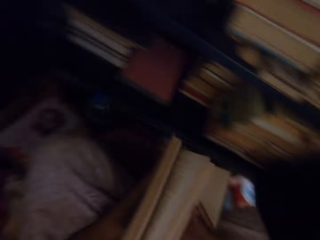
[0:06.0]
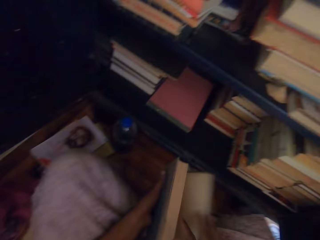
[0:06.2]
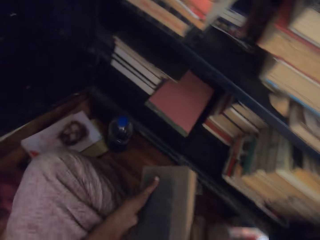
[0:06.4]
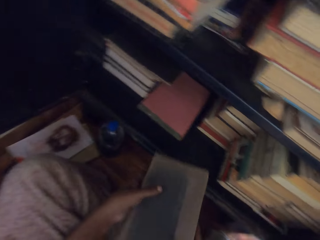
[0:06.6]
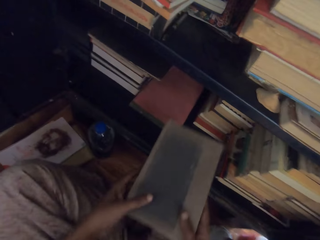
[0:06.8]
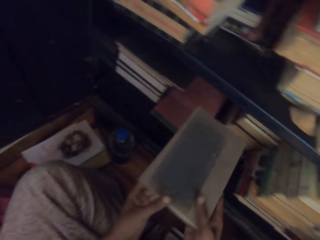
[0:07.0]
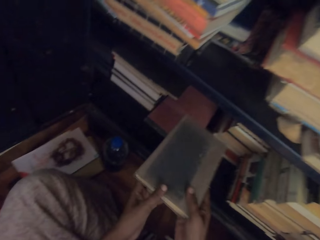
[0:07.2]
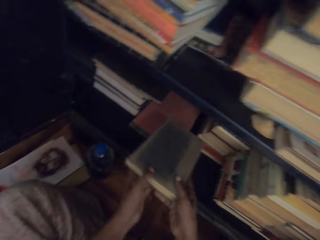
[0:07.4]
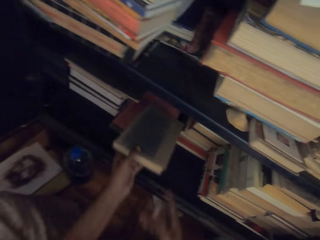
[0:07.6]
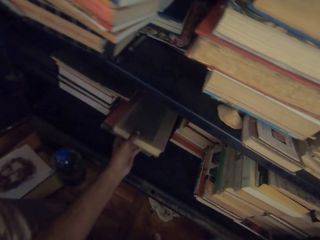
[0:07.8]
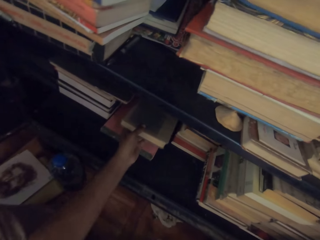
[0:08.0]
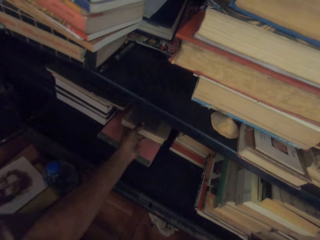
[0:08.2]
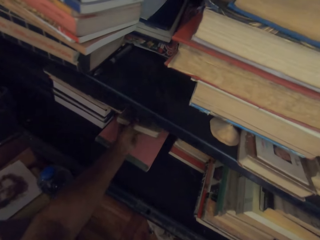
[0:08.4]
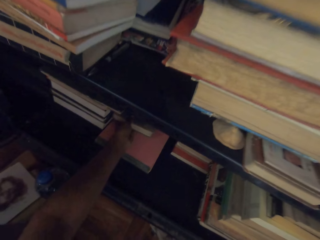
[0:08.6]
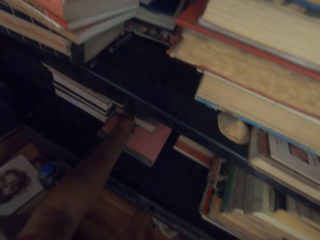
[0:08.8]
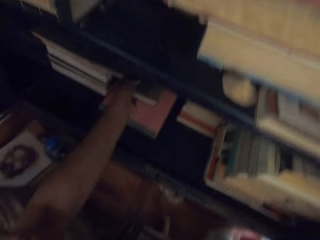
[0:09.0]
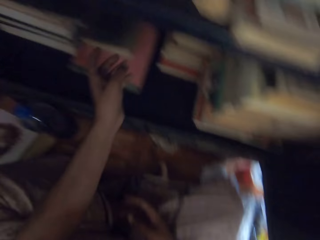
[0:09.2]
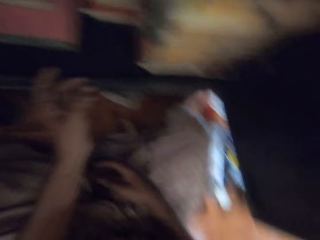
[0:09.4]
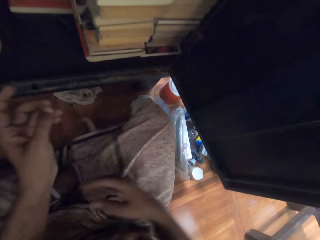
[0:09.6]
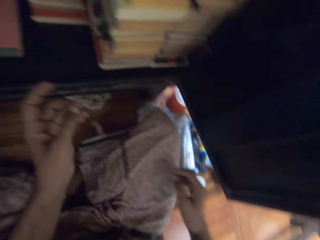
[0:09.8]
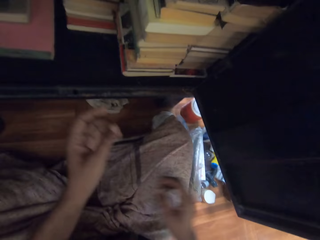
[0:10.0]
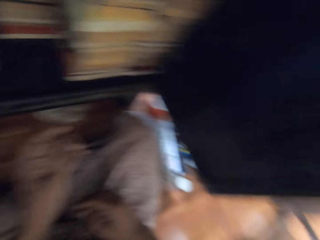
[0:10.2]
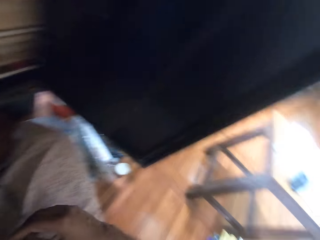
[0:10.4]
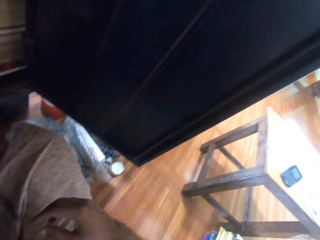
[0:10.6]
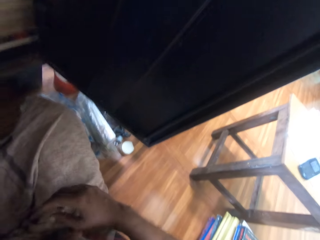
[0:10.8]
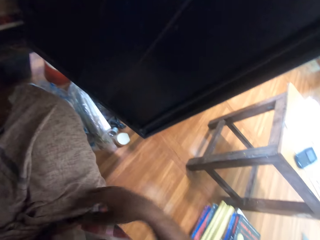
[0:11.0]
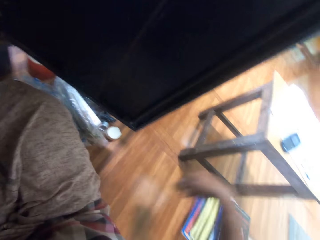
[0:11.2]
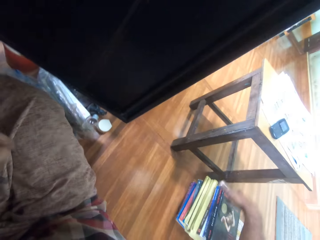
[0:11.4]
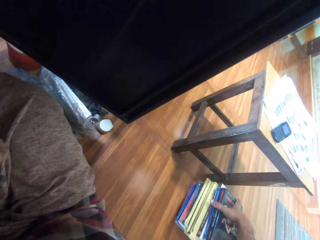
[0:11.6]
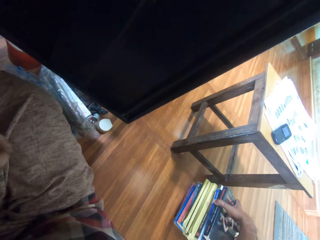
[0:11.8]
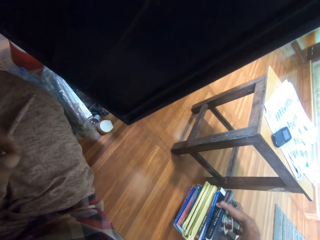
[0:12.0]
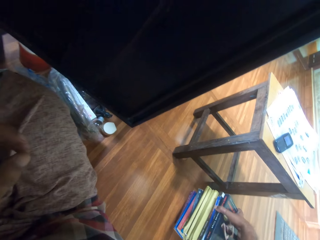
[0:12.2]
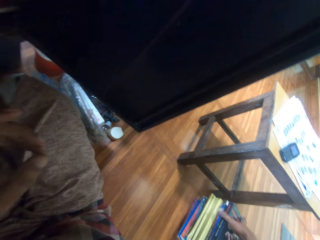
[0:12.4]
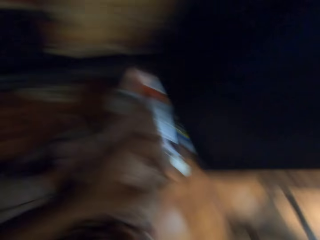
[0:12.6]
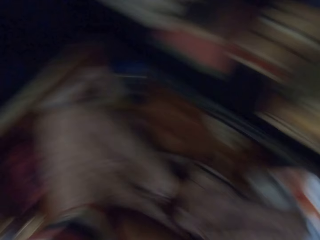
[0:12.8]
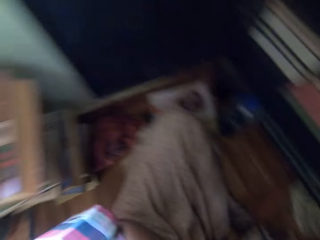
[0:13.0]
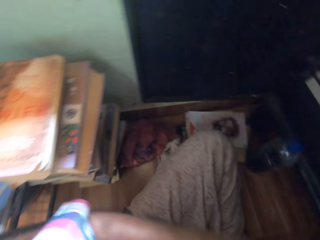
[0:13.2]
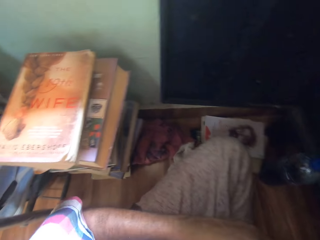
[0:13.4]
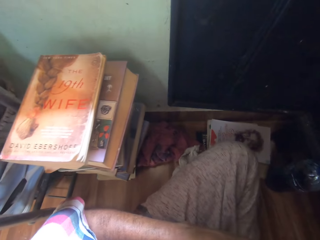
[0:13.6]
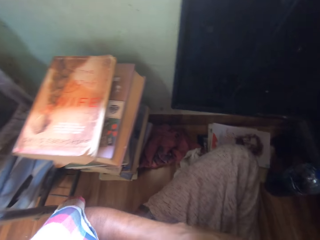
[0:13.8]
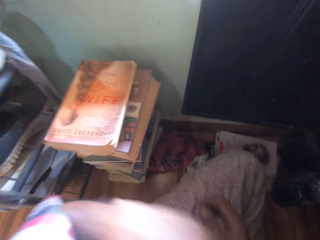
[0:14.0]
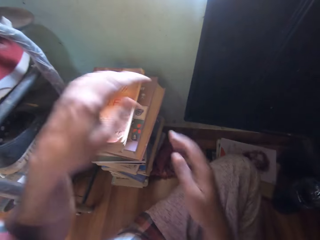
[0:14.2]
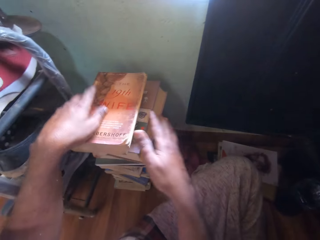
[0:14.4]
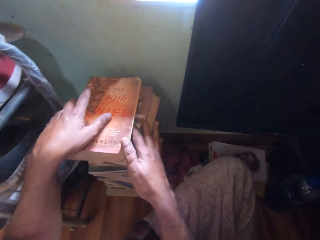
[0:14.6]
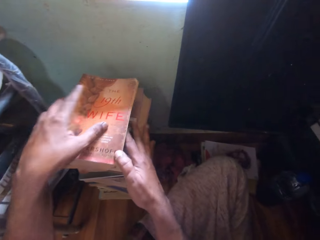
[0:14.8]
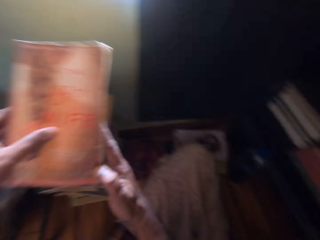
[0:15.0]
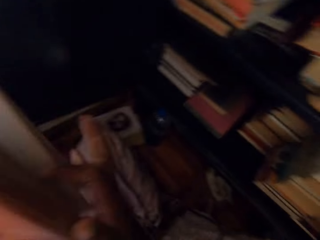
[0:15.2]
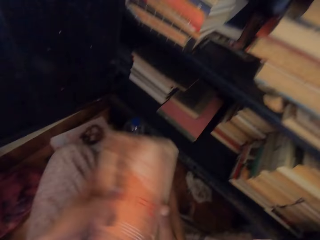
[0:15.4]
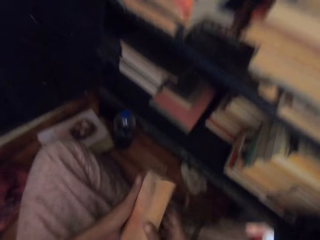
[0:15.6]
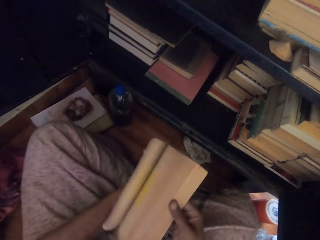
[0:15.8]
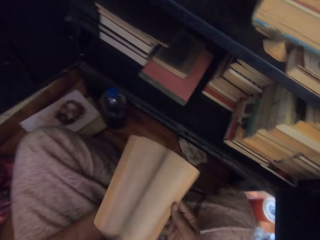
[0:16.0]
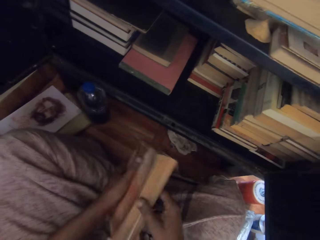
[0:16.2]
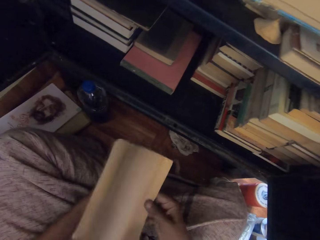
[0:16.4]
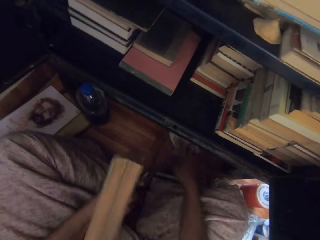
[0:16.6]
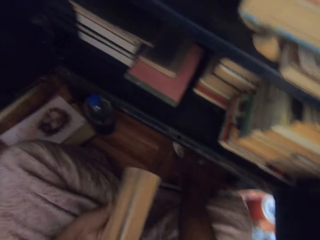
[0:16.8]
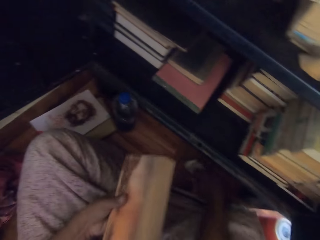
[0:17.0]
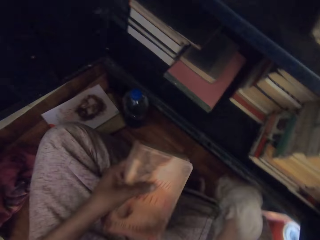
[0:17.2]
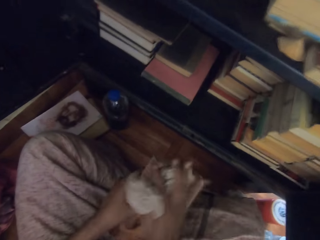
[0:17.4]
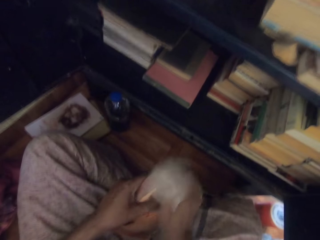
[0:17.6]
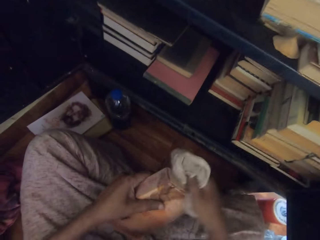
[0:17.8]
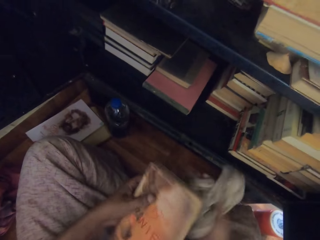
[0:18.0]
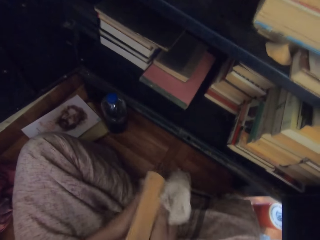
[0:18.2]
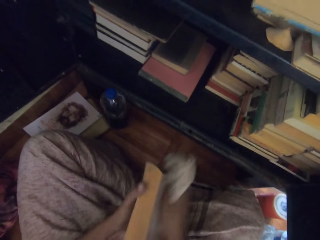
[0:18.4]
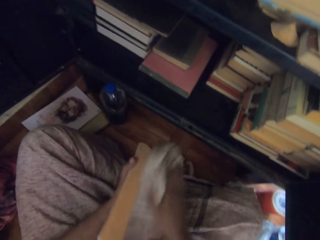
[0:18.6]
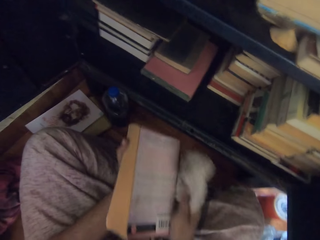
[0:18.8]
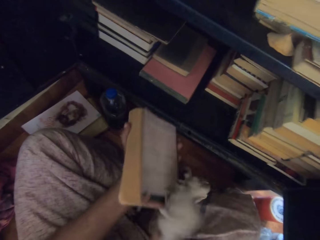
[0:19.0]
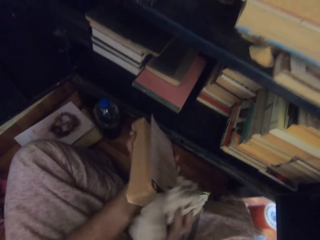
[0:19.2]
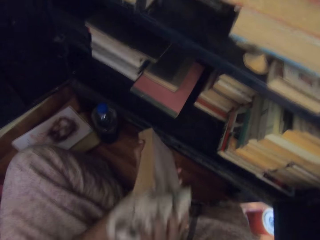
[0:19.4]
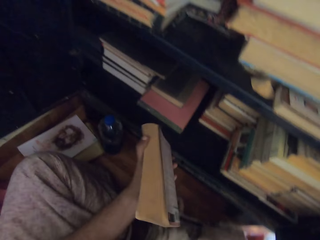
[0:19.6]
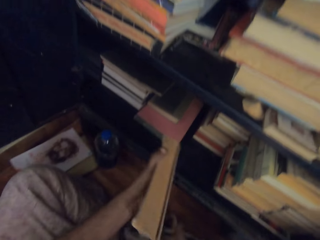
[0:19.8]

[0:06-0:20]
The camera wearer looks around the room. He places the book inside a cabinet with his left hand. He touches a book from a pile of books on the floor with his right hand. He looks around the room. He picks up the book from the pile of books on the floor with his hands. He flips the pages of the book in his right hand to his left hand. He opens the book. He picks up a rag on the floor with his right hand. He cleans the book in his left hand with the rag in his right hand.

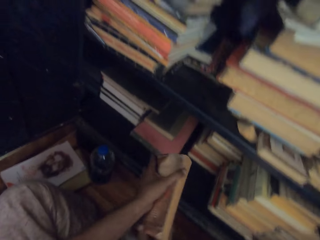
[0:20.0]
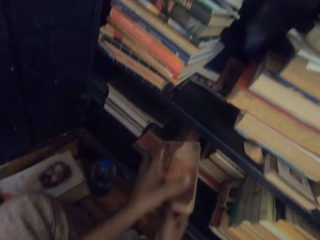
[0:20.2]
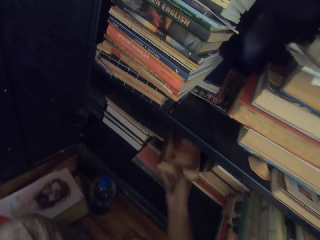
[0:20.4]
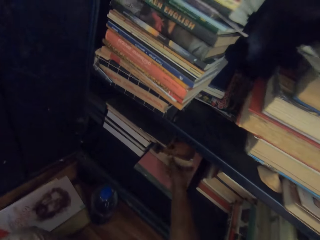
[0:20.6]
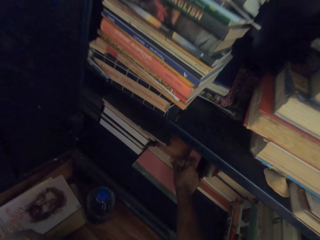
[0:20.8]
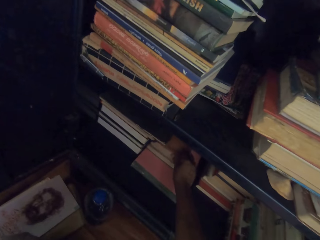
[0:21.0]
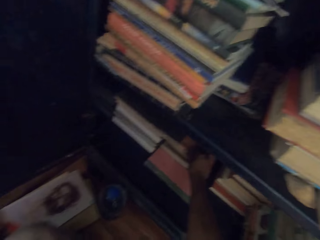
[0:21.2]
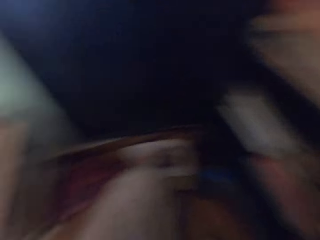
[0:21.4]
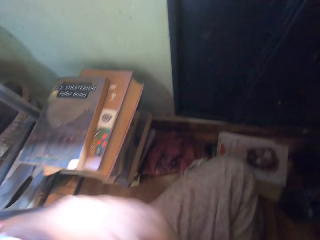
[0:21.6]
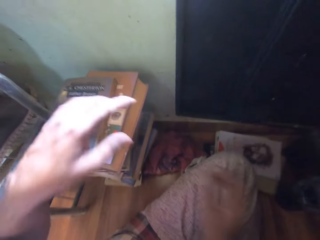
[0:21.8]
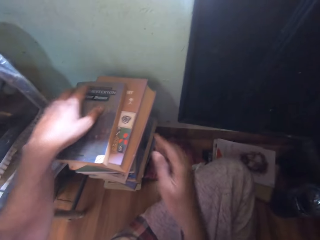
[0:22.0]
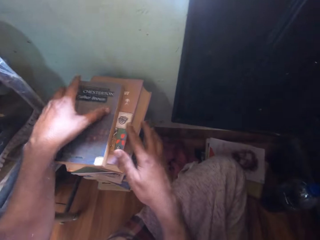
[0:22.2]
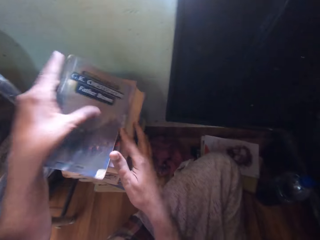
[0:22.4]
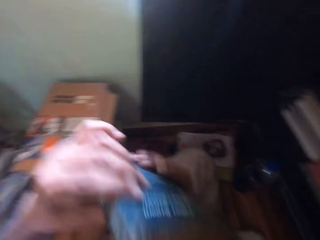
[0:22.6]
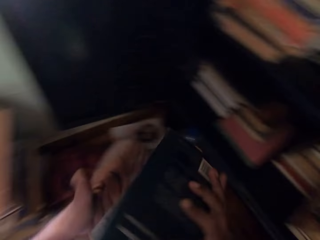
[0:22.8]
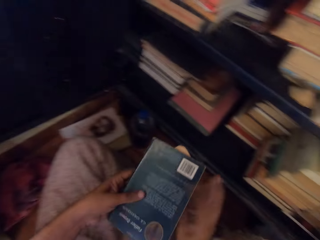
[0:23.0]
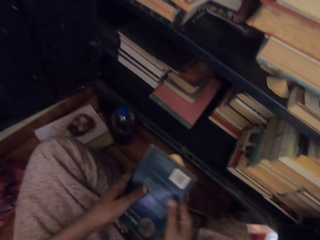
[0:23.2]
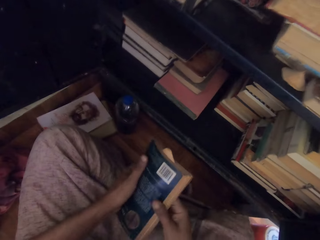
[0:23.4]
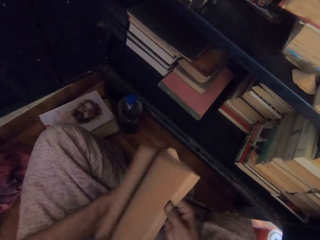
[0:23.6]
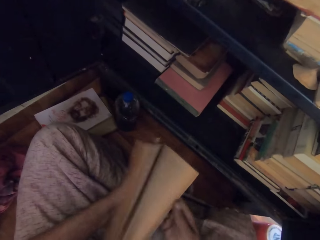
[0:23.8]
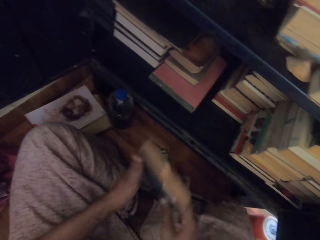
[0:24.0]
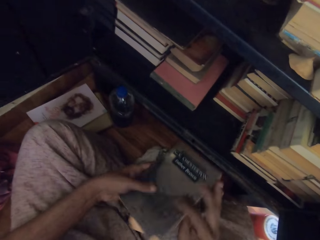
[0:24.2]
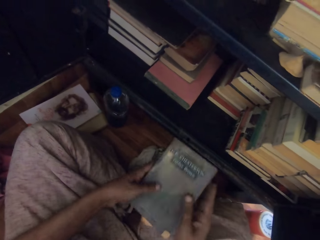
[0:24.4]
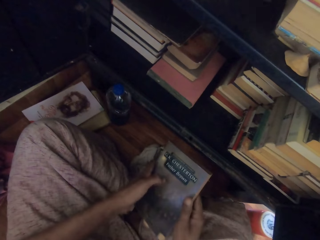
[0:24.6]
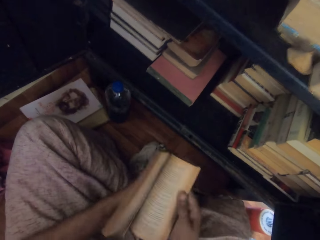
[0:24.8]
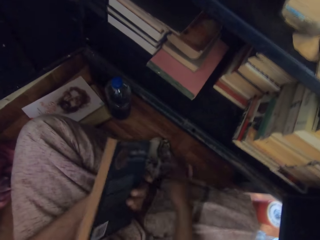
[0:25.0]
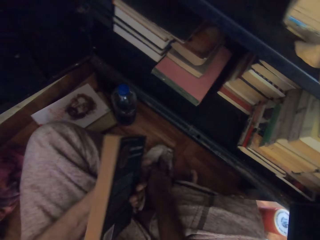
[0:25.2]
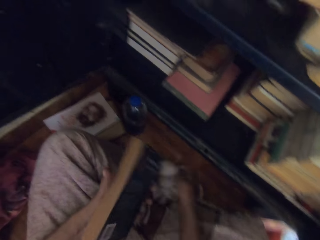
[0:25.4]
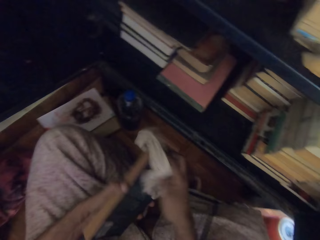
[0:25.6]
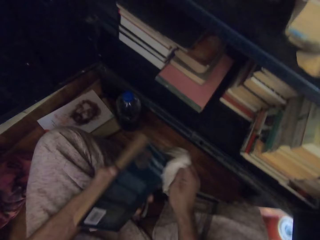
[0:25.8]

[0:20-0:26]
The camera wearer drops the rag in his right hand on the floor. He places the book in his left hand inside the cabinet with his right hand. He picks up a book from the pile of books on the floor with his hands. He flips the pages of the book in his right hand to his left hand. He opens the book. He picks up the rag on the floor with his right hand.
